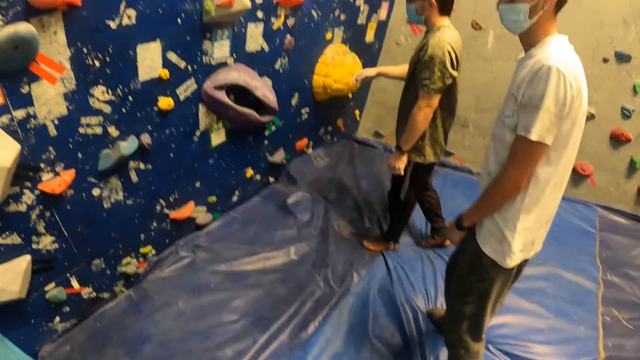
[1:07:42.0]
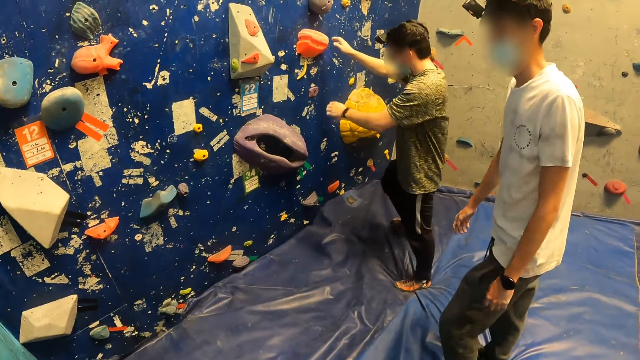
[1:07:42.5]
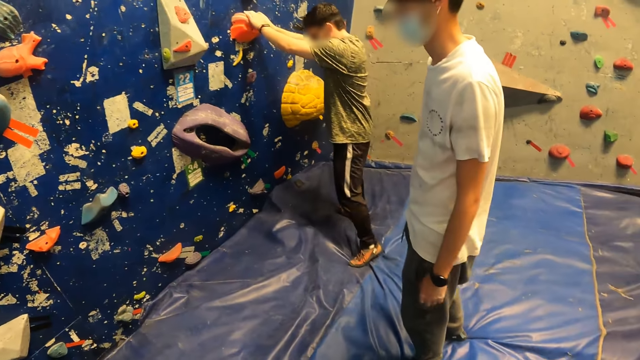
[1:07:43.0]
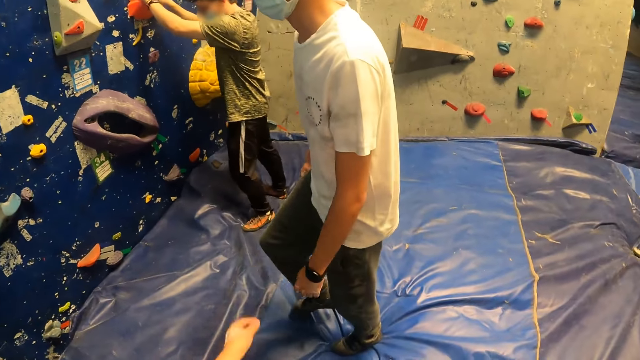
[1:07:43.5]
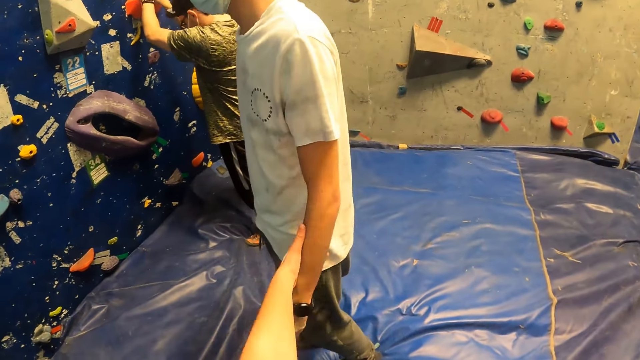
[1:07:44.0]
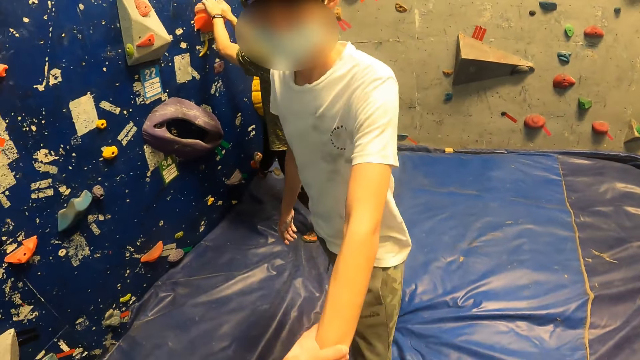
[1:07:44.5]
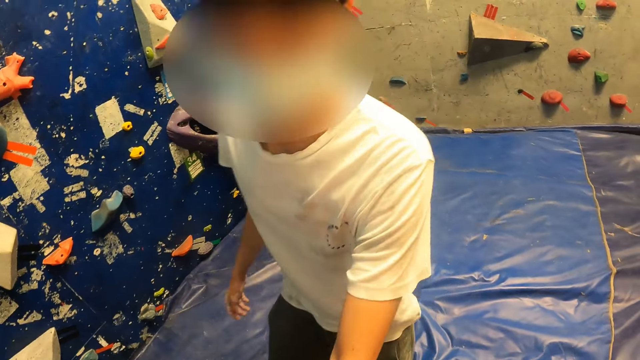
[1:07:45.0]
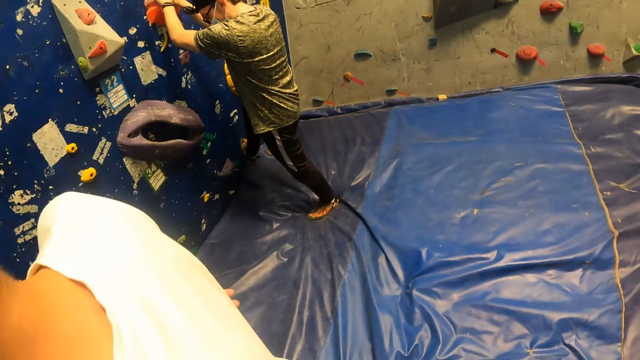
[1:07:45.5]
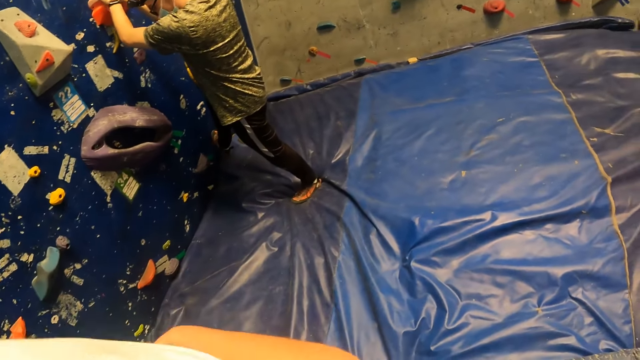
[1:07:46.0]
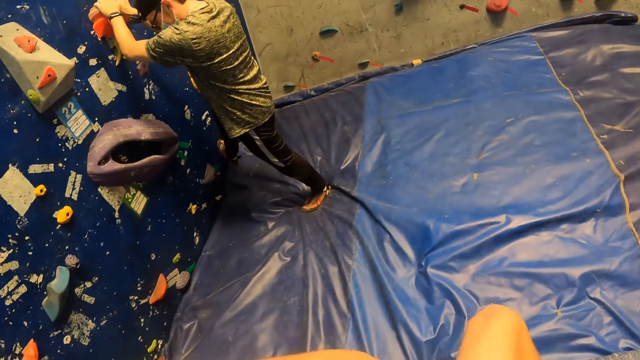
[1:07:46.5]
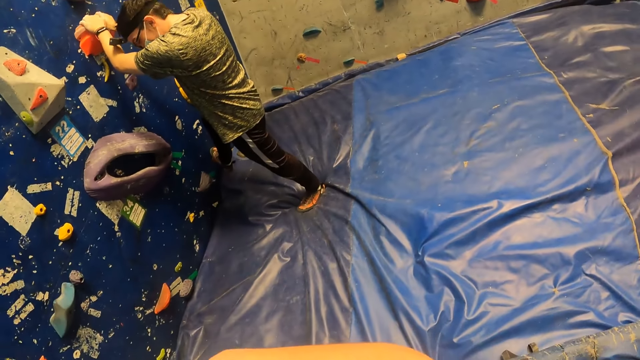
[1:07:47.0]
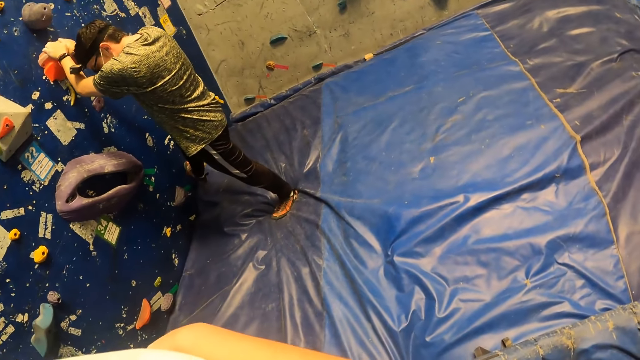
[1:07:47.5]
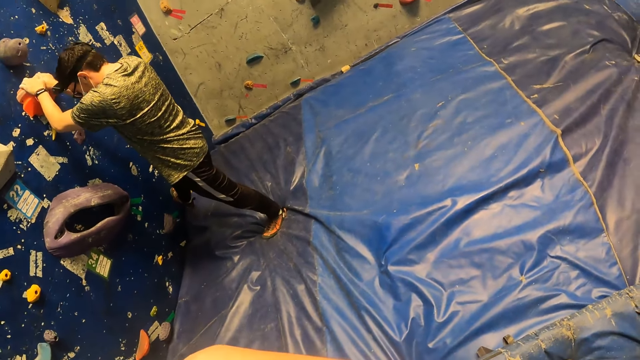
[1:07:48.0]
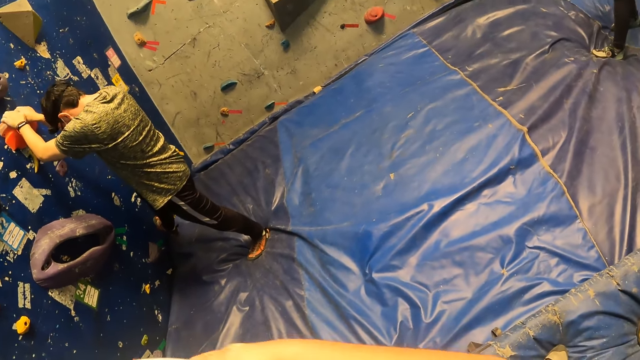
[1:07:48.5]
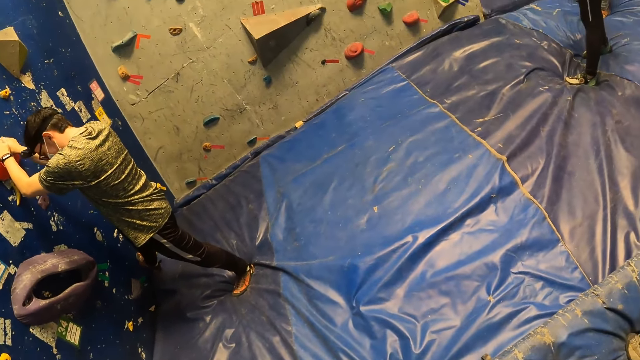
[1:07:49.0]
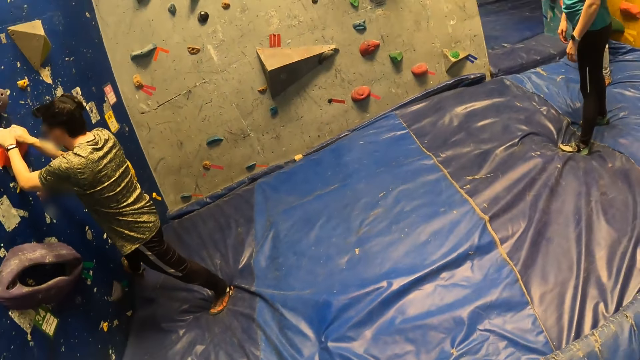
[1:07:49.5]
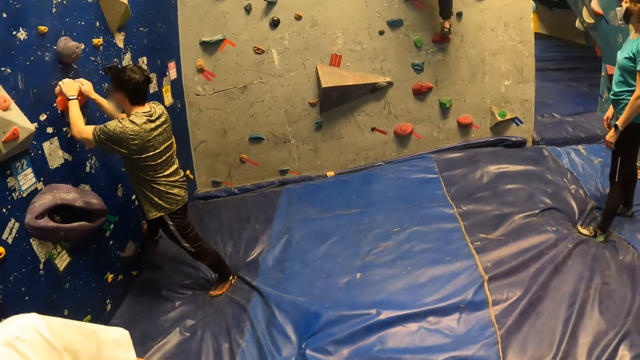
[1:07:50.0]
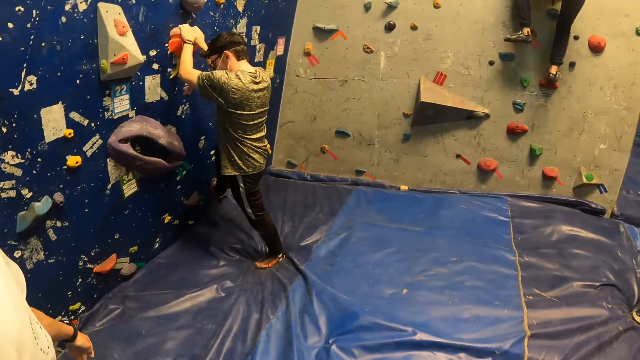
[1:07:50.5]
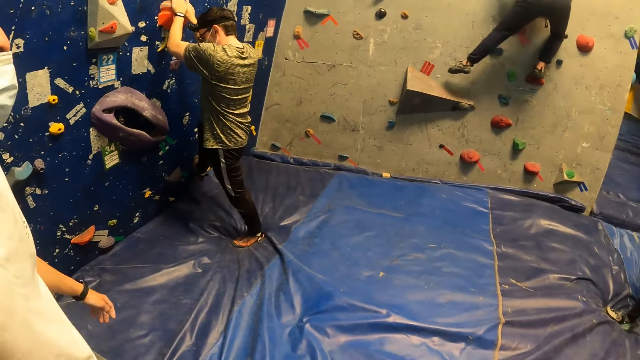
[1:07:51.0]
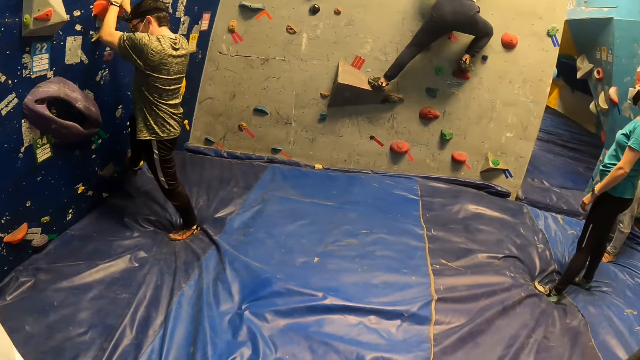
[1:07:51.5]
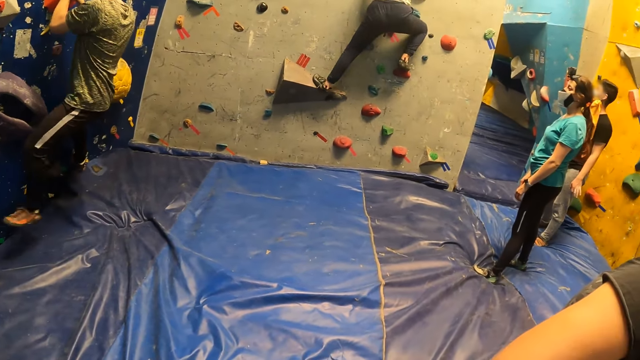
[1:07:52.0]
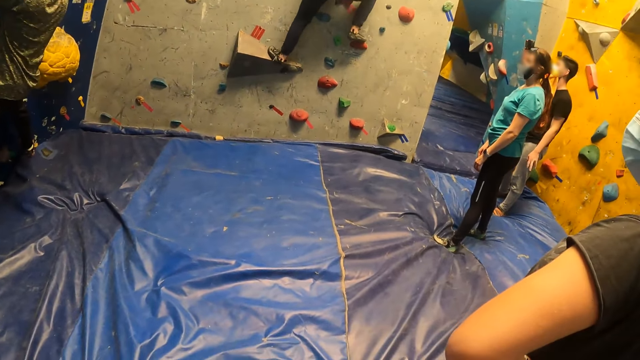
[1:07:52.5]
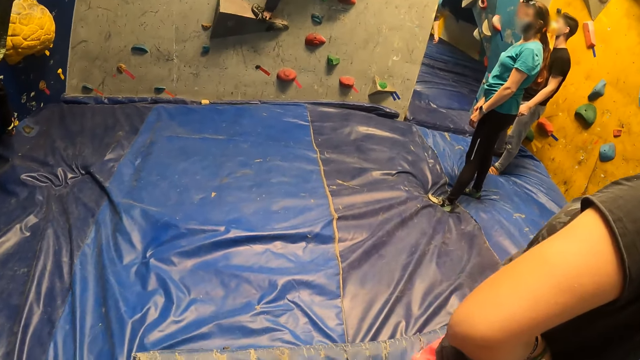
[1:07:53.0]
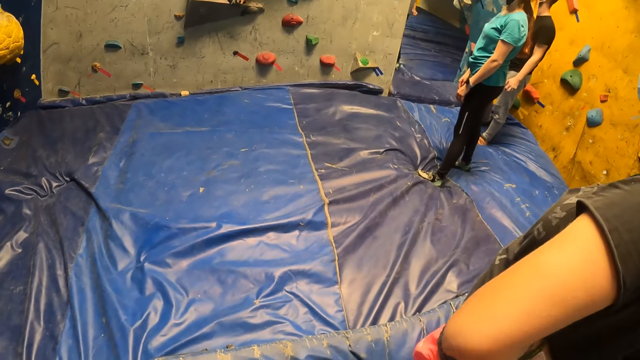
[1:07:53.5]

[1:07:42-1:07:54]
A man climbs up the wall. The camera wearer pulls another man by his left hand with their left hand. They pull a third man towards them and touch him on his back. A man climbs the climbing wall. Another man climbs the bouldering wall.

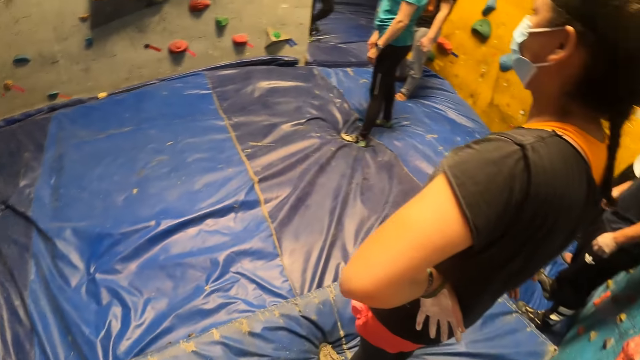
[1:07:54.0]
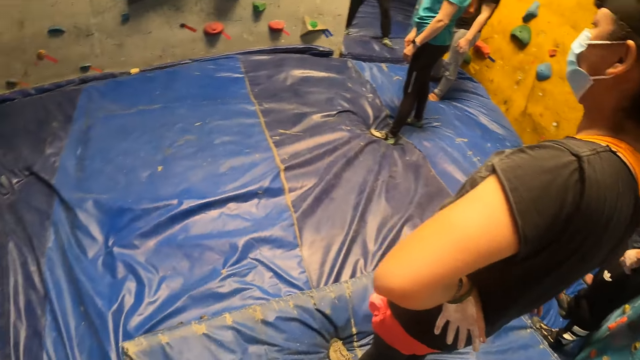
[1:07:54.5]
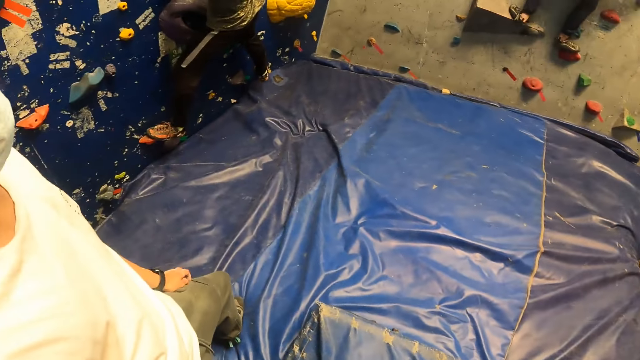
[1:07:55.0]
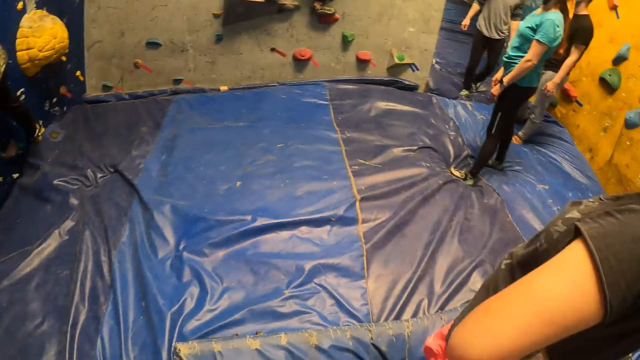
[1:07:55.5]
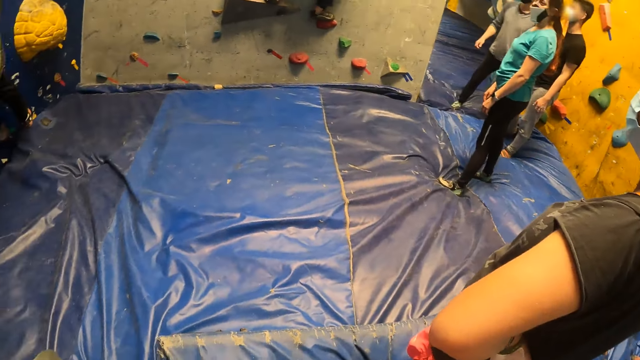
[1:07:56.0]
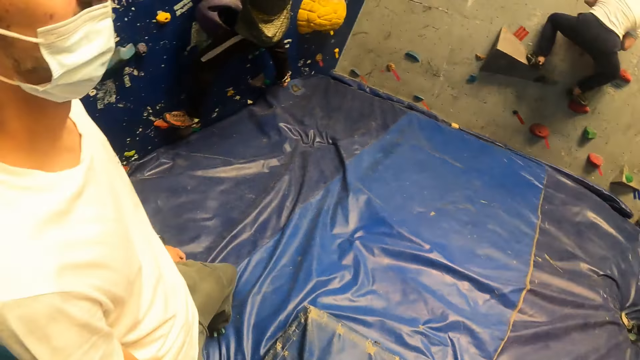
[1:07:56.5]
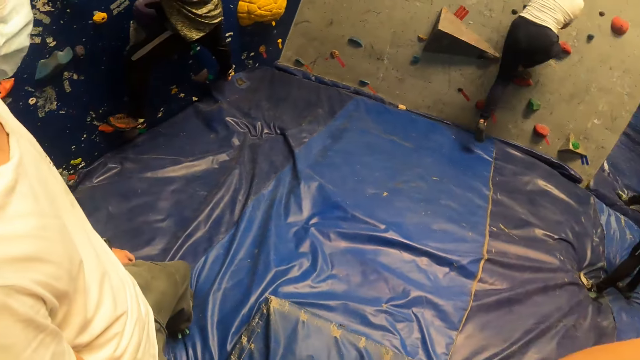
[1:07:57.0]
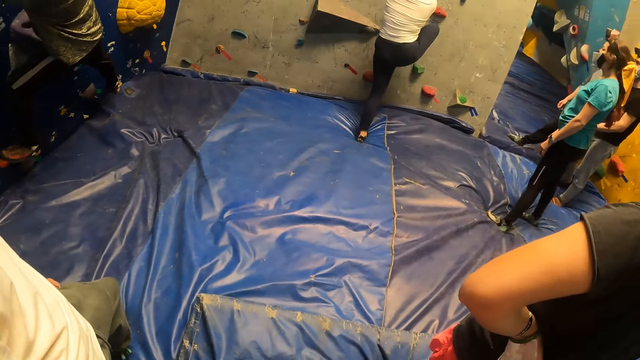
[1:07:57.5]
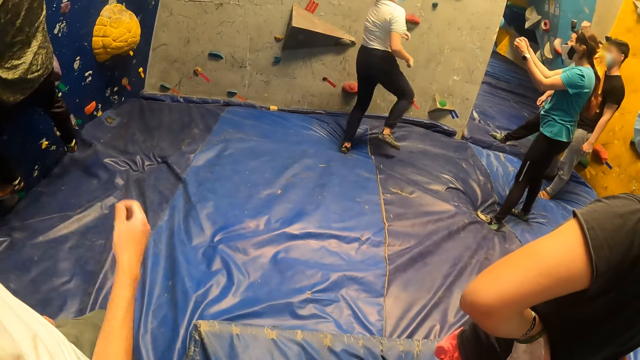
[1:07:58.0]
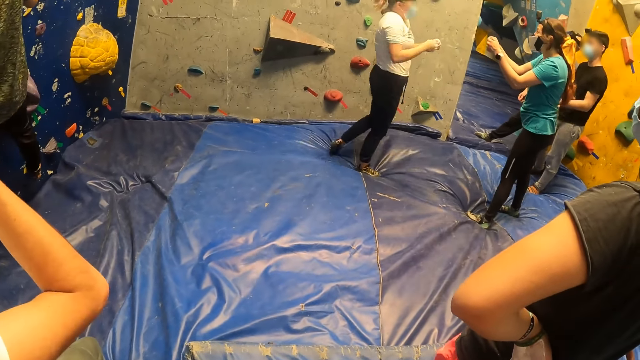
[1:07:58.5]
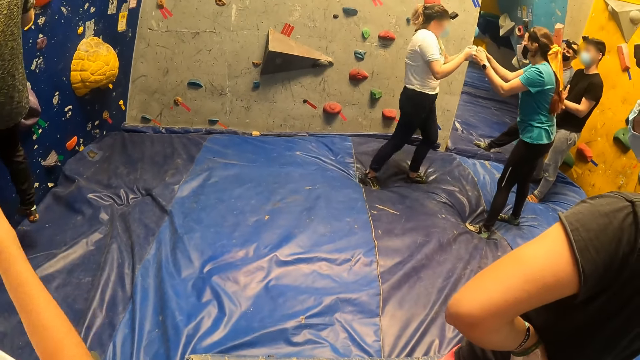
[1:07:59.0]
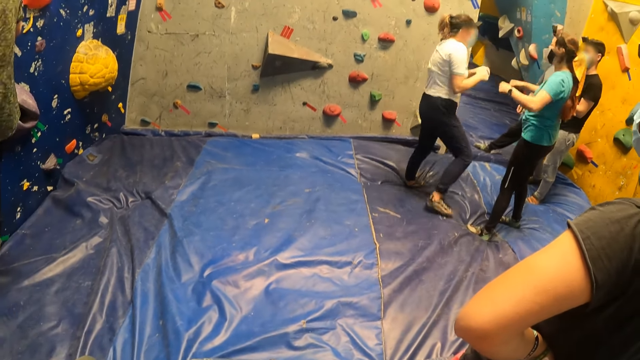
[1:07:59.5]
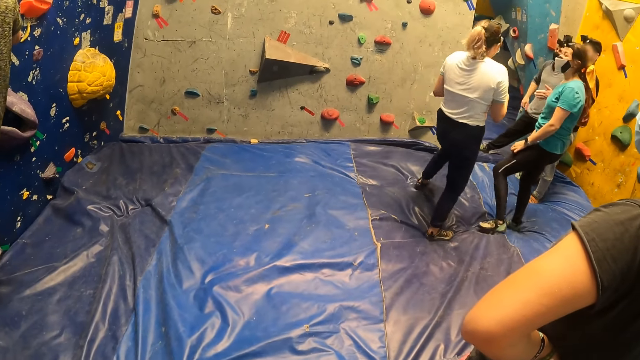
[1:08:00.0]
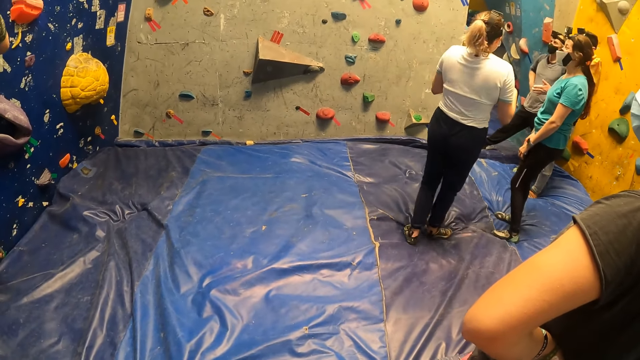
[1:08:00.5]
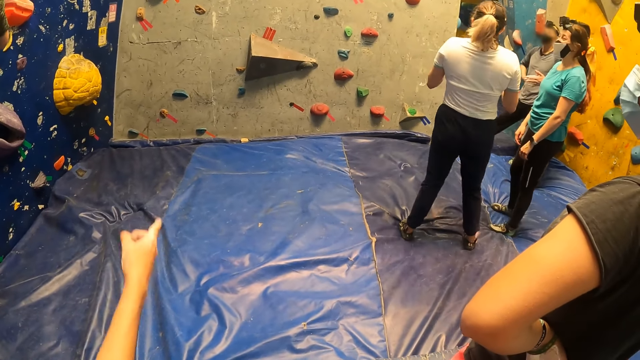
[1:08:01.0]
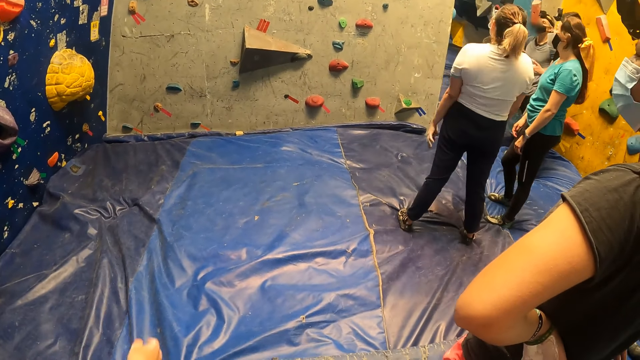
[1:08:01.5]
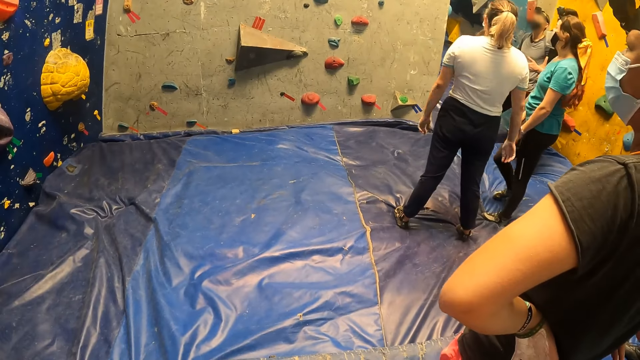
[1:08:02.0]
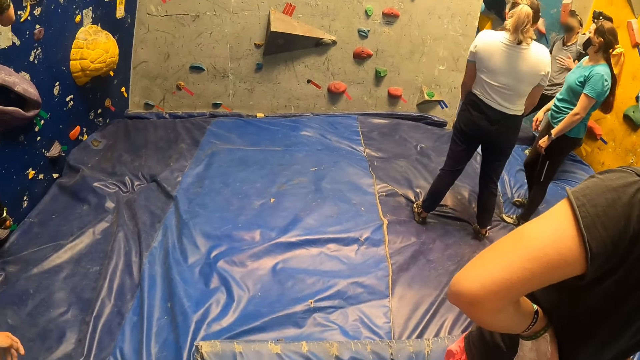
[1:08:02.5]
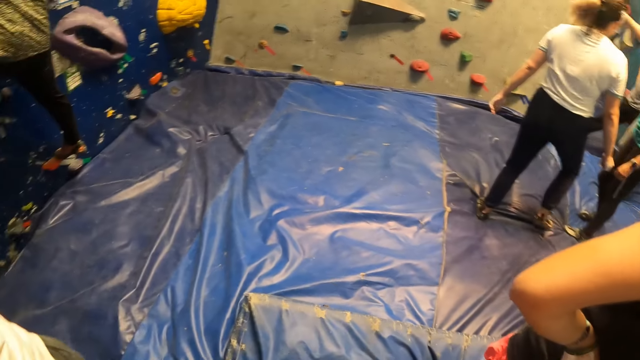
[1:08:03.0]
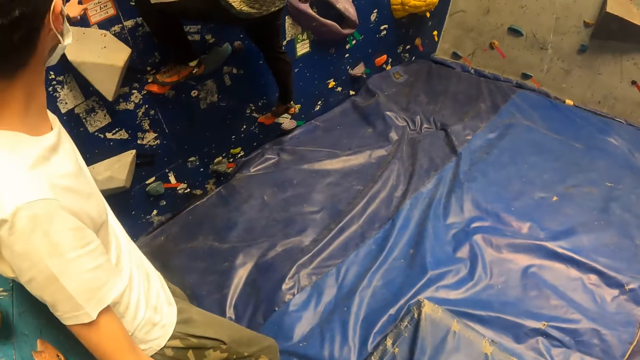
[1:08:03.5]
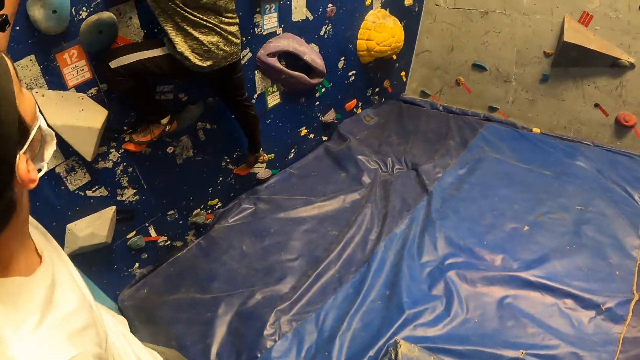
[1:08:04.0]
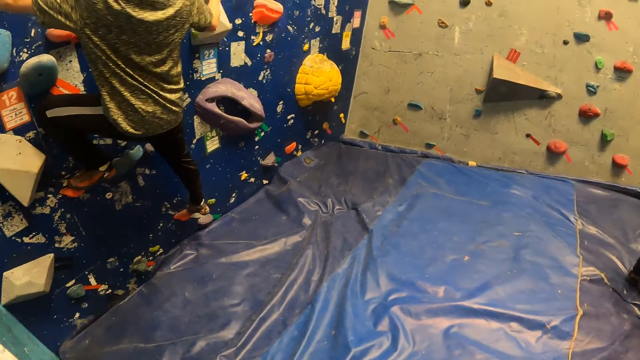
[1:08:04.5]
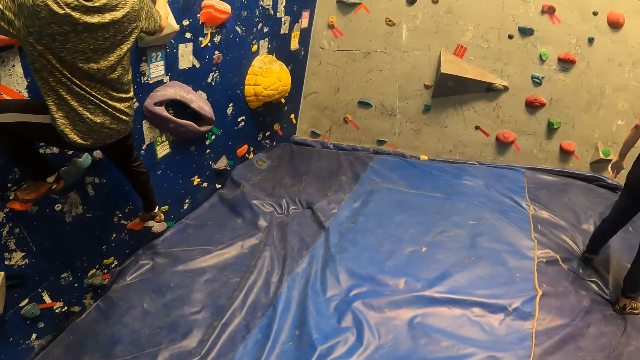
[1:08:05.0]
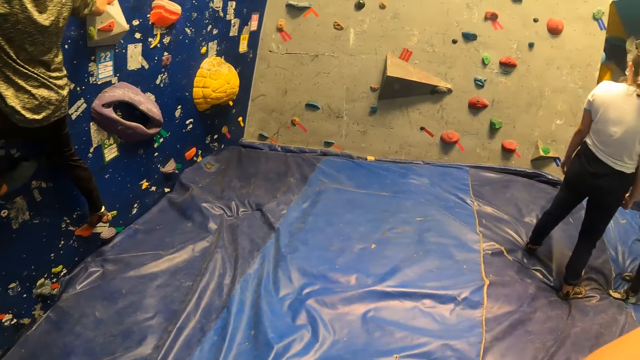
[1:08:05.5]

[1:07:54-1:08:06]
The camera wearer stares around. A woman comes down from the bouldering wall. A man touches his head with his right hand. The woman exchanges a fist bump with another woman. The camera wearer points at the climbing wall. The man converses with the camera wearer.
